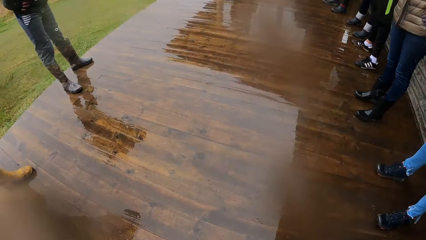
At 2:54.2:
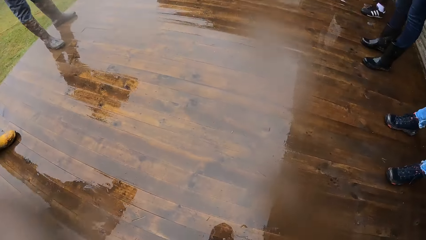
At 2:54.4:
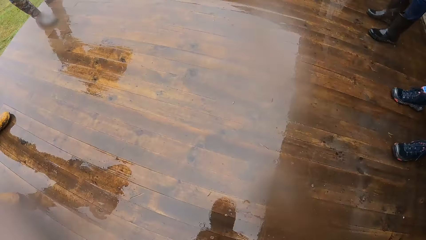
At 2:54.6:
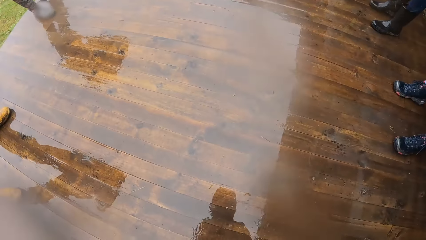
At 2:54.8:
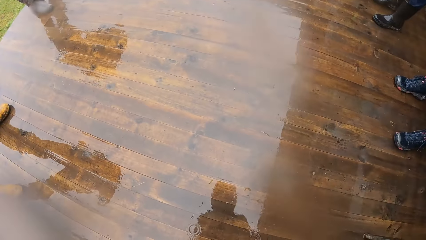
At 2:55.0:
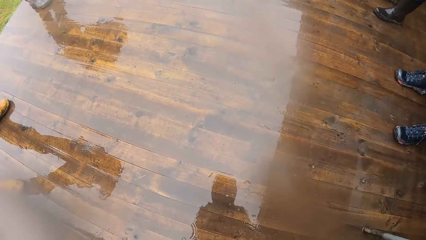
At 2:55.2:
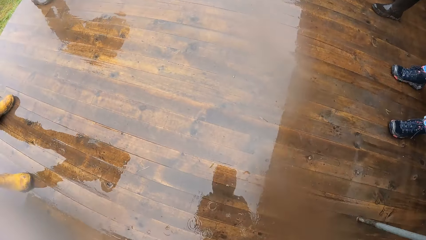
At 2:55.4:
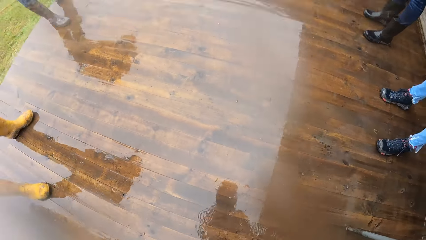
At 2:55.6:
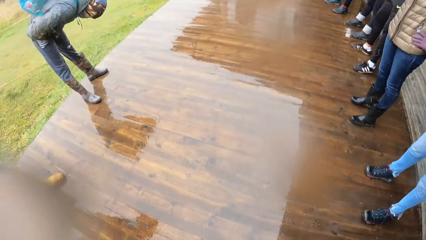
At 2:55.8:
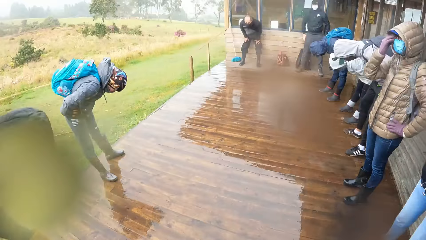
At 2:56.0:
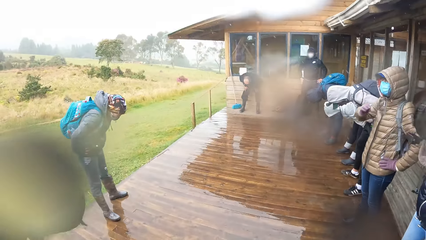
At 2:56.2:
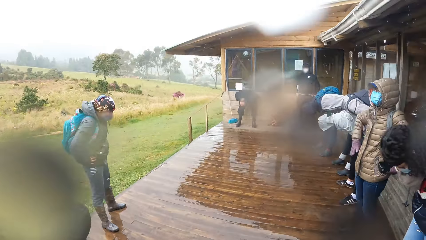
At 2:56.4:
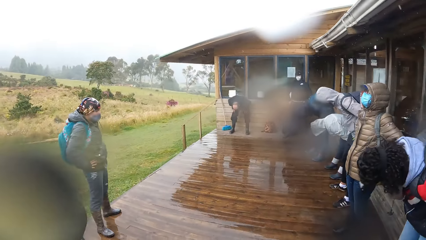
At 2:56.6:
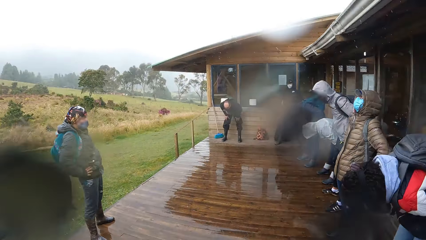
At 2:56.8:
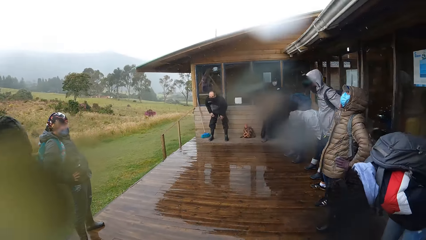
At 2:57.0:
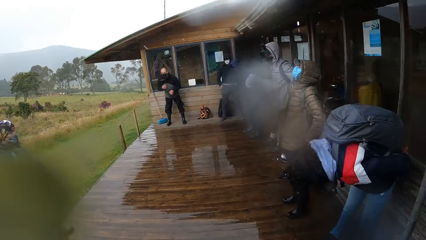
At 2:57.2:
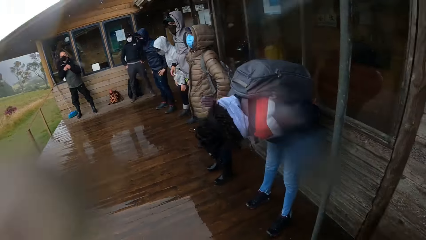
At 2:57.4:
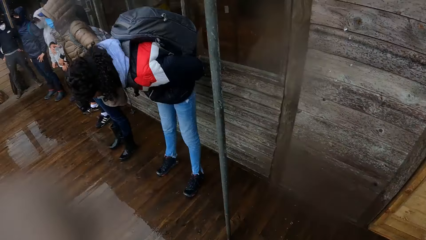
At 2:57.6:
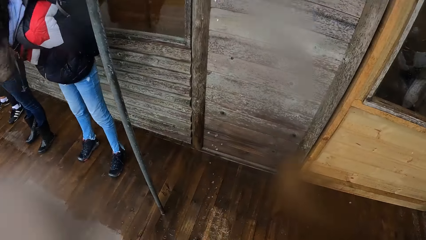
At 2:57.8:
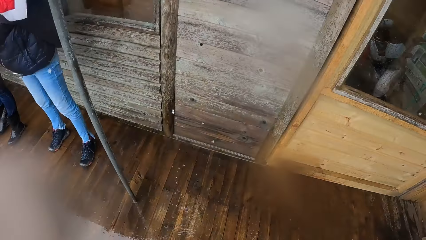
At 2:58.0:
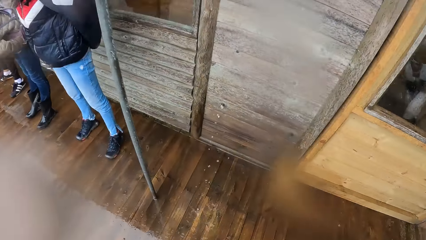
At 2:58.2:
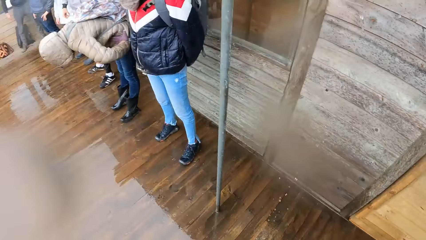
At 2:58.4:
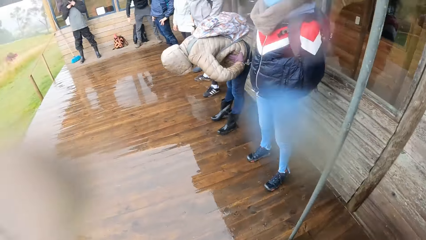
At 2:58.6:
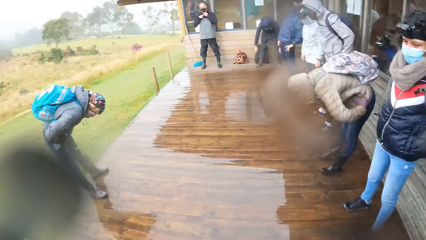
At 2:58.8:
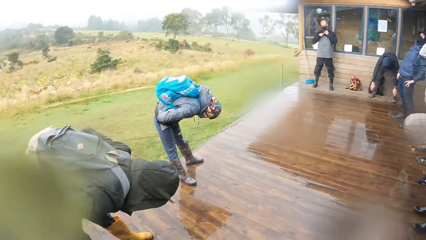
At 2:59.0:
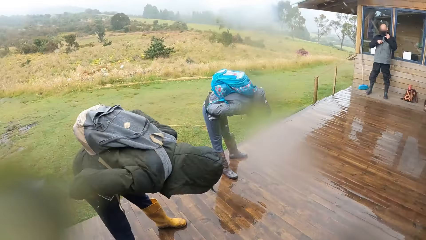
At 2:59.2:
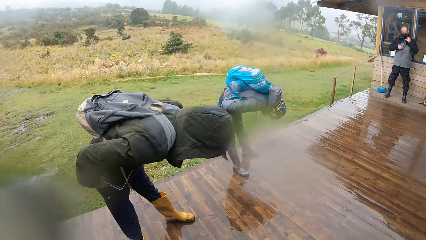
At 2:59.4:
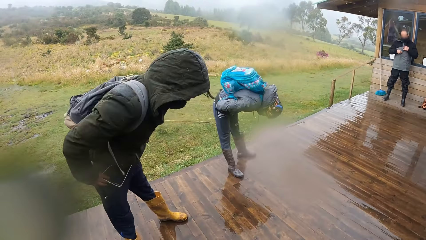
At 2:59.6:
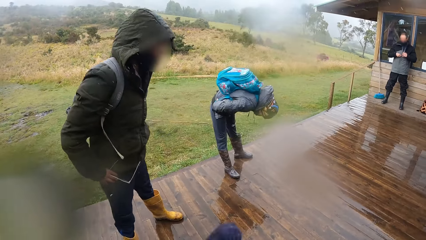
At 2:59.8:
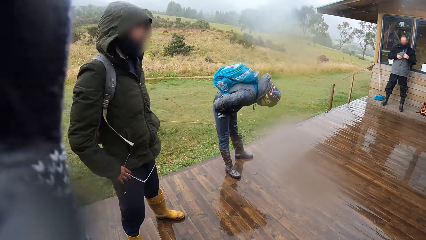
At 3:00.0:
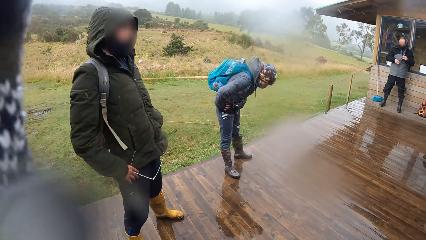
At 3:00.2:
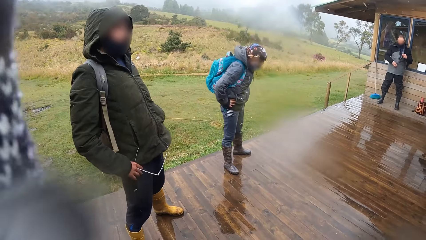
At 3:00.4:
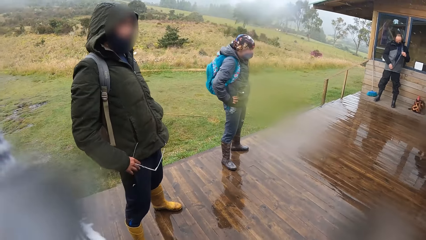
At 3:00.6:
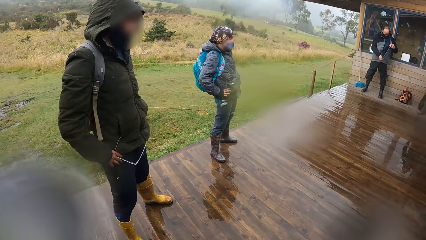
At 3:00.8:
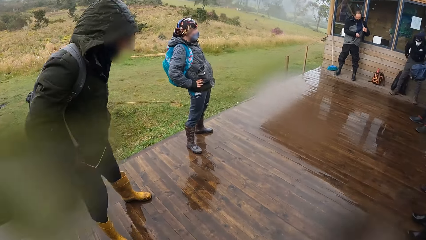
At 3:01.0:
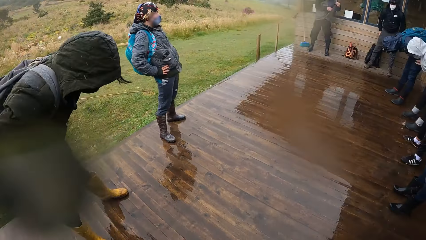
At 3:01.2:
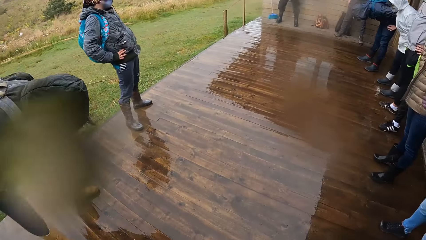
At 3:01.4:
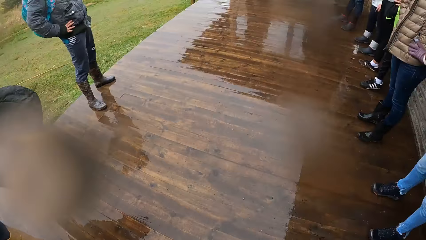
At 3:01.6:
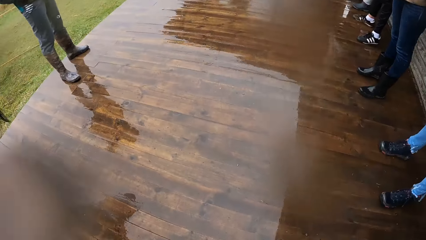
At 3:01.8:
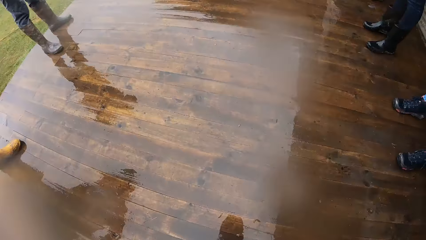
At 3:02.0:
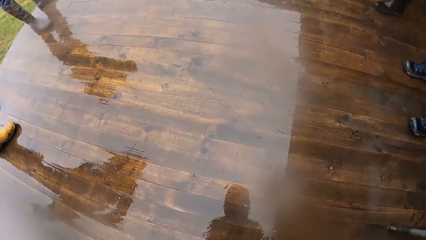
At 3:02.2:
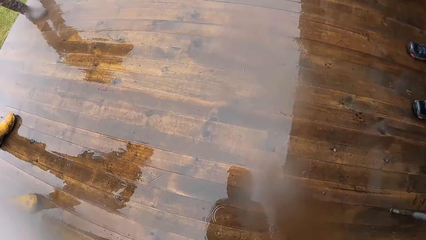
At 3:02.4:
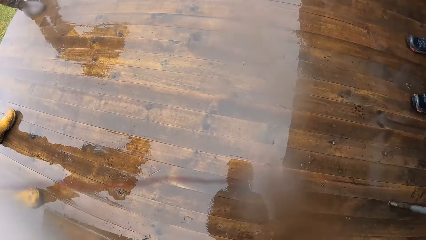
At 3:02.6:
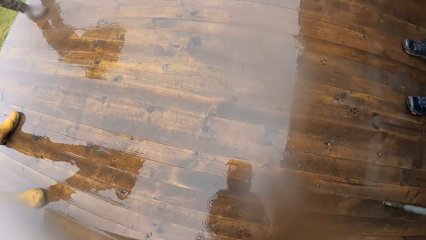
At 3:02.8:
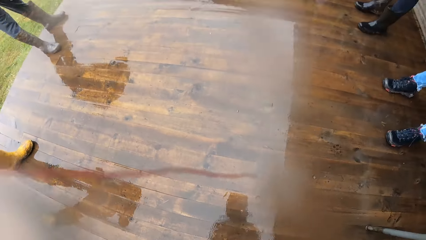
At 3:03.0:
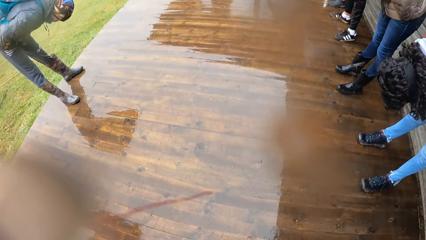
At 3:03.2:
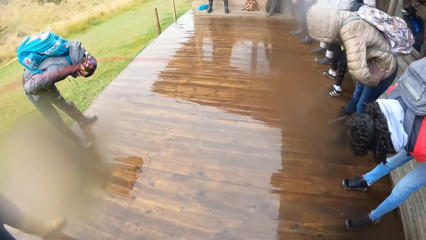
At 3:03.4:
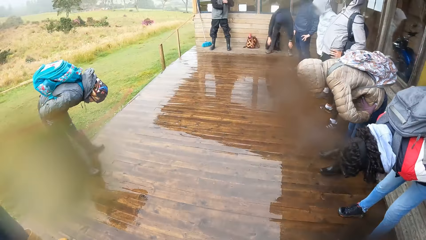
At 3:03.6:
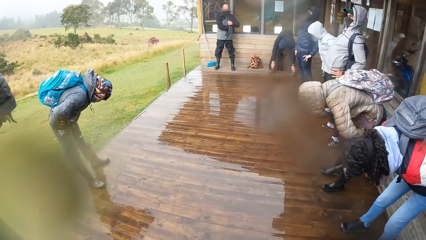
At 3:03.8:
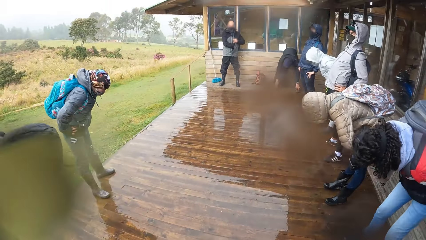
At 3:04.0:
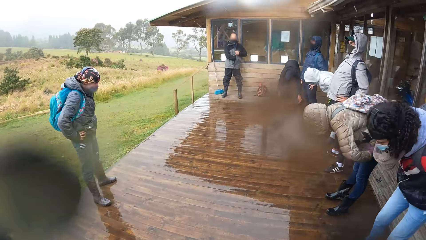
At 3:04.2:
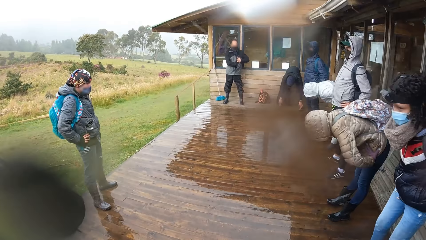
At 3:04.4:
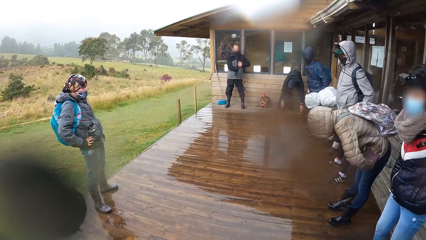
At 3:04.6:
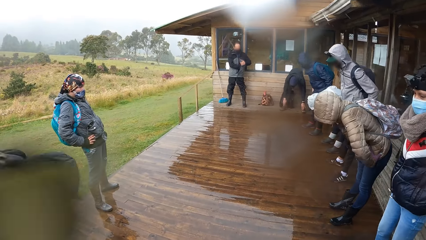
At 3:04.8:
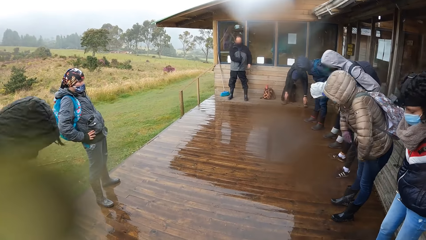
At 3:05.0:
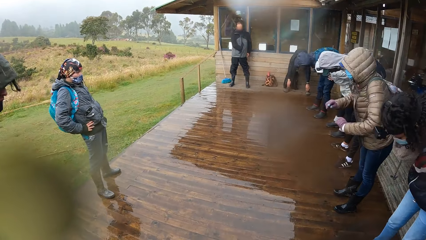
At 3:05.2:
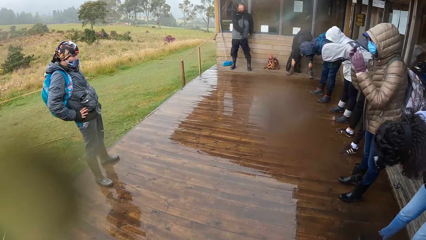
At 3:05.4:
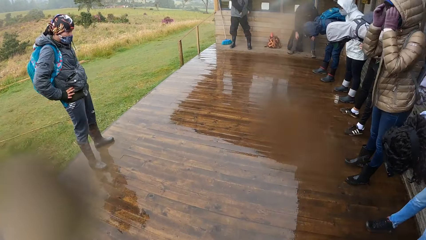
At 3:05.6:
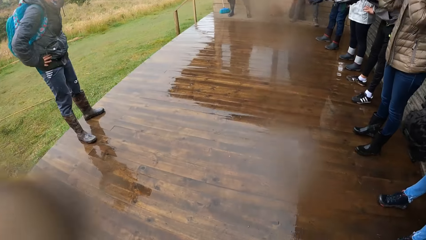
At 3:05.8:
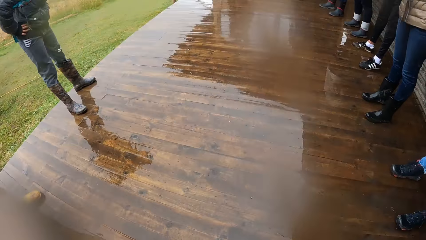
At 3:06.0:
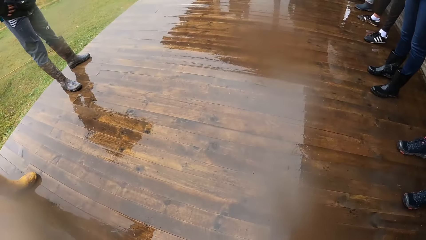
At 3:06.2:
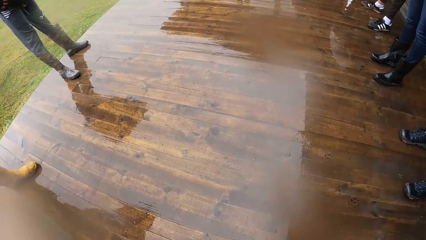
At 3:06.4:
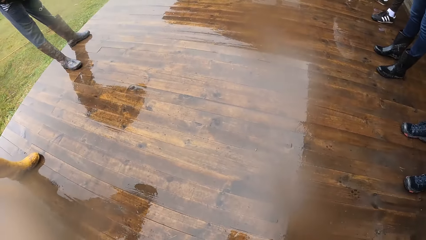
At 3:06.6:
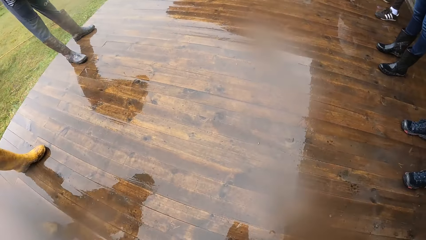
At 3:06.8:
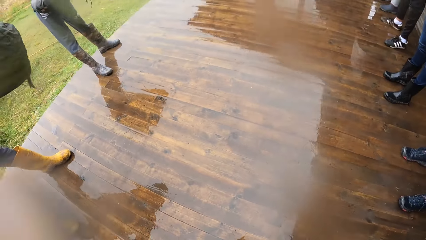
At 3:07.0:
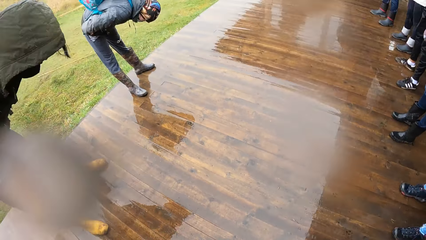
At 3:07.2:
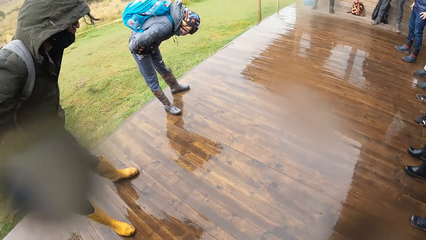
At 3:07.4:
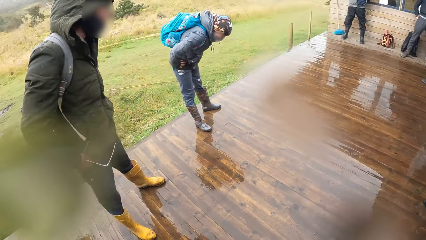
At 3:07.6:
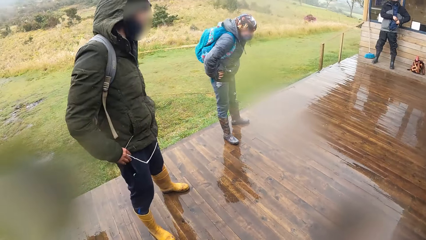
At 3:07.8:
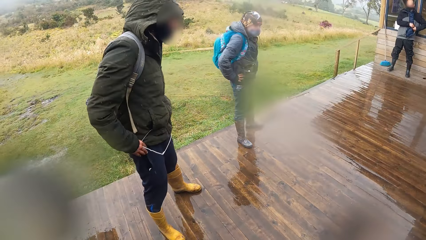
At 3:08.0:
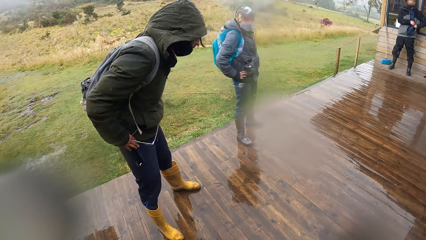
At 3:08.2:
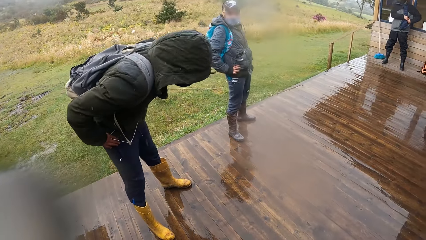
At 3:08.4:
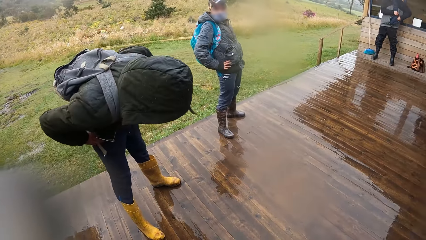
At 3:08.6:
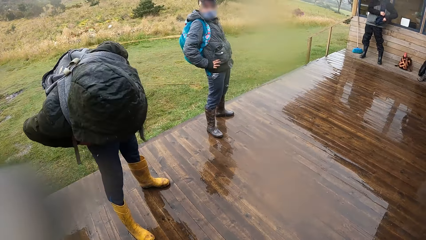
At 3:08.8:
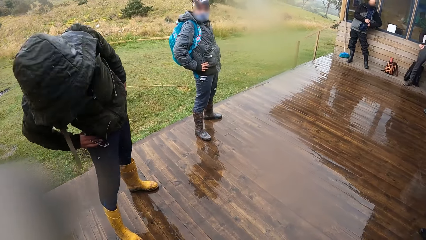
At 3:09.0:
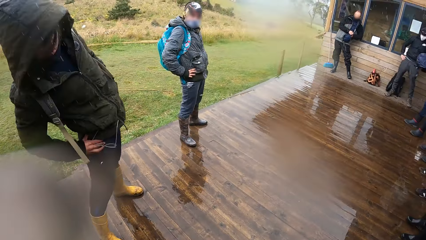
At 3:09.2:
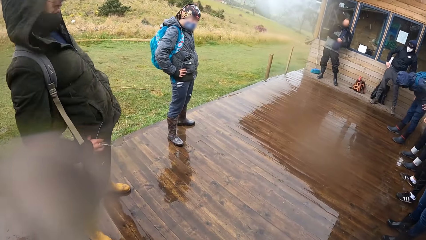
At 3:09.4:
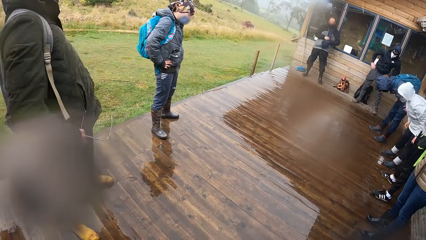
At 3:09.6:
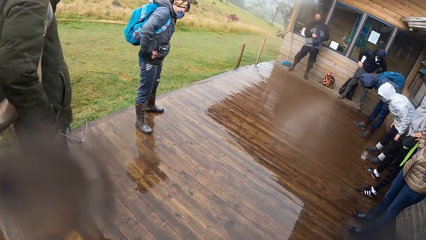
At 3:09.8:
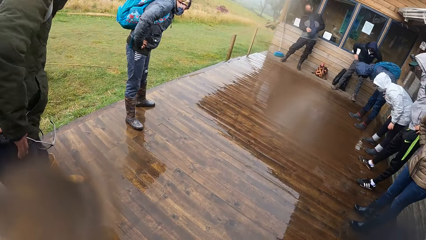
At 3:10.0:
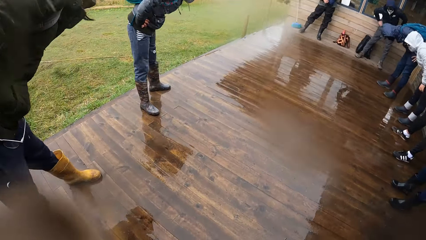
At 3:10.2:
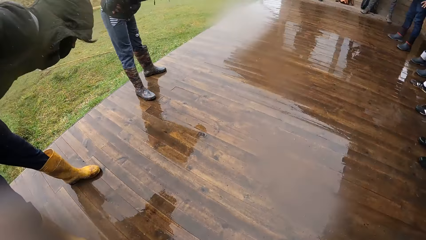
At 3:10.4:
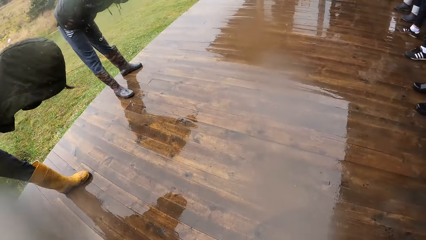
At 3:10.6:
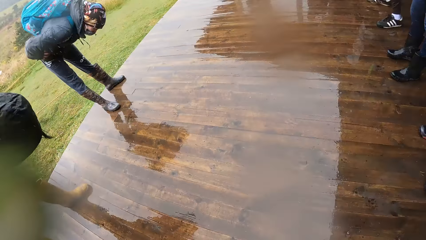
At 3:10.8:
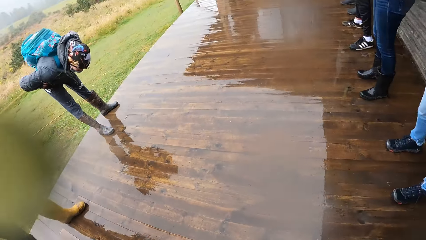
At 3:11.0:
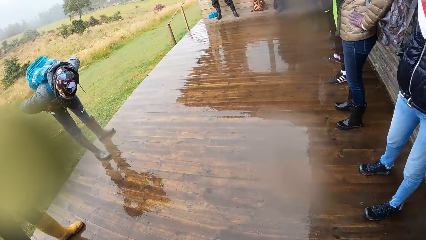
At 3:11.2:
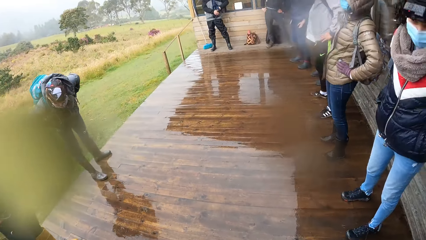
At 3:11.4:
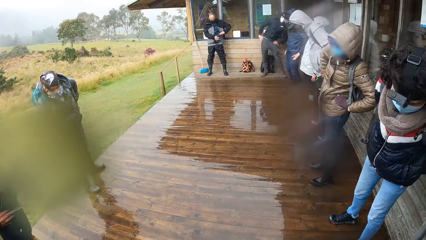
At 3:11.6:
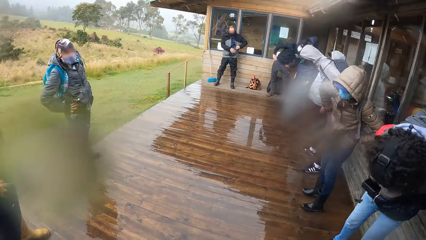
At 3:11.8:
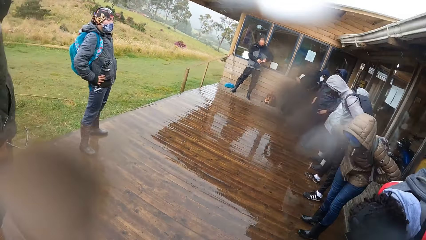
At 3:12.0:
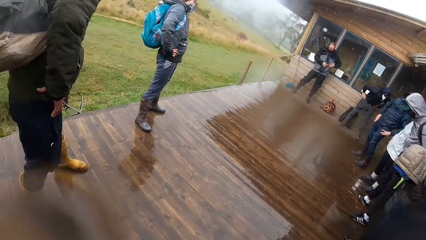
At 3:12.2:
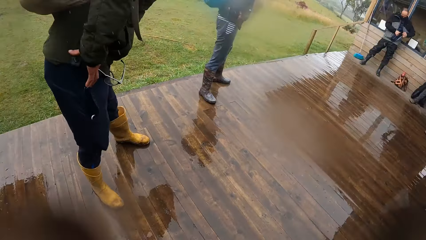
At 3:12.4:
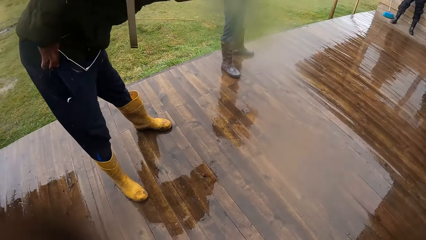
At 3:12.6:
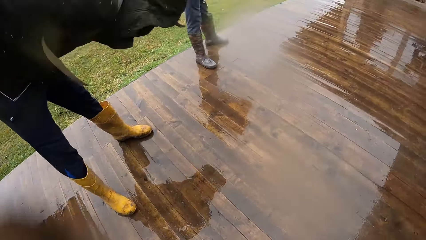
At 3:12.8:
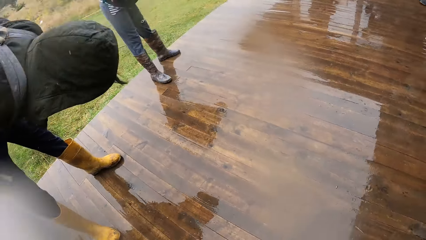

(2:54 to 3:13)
The camera wearer bends. They stand up. A man bends and lines his body back. The camera wearer looks around the veranda. Another man bends. The first man bends. The other man stands up. The first man stands up. The other man lines his body back and bends. The camera wearer bends. The first man bends, stands up and lines his body back. The other man bends and stands up. The camera wearer bends. The first man bends. The other man bends. The other man and the group of people twist their body. The other man stands up. The first man stands up. The first man rotates his upper body.
